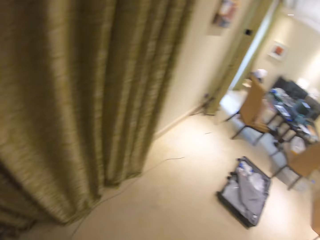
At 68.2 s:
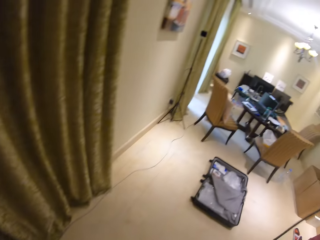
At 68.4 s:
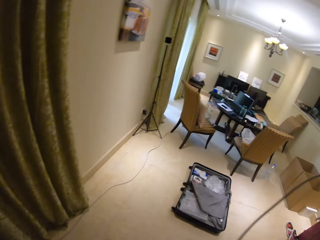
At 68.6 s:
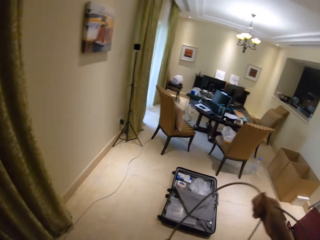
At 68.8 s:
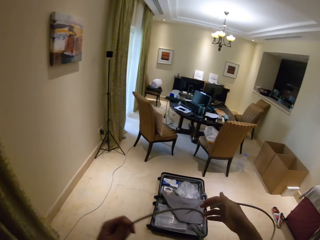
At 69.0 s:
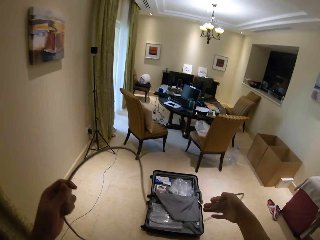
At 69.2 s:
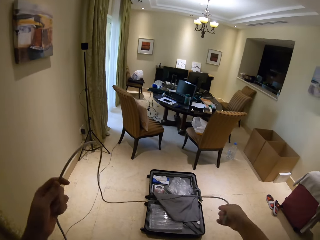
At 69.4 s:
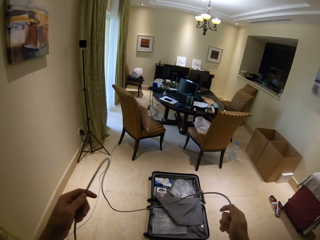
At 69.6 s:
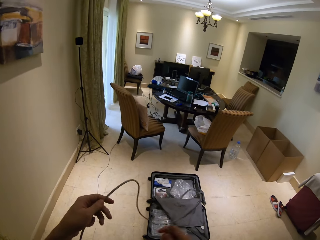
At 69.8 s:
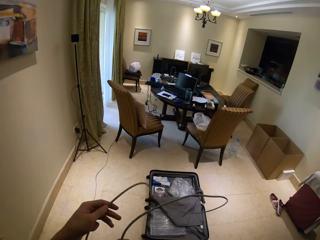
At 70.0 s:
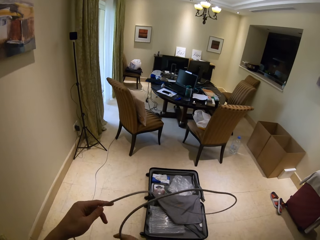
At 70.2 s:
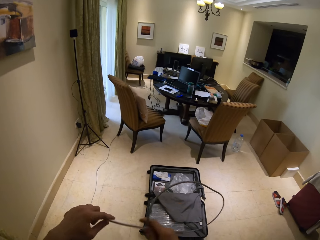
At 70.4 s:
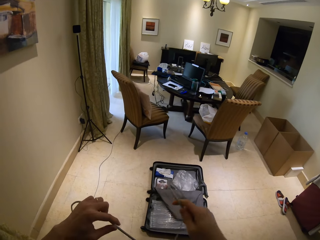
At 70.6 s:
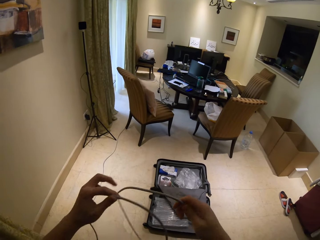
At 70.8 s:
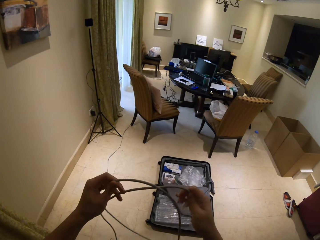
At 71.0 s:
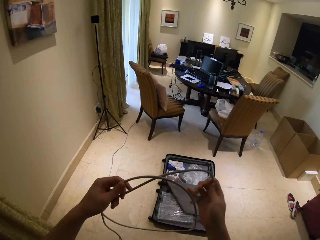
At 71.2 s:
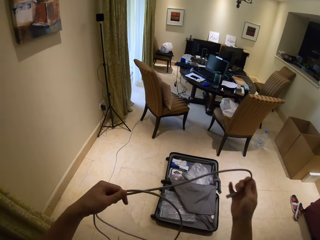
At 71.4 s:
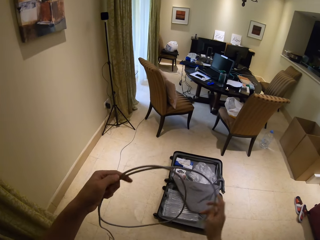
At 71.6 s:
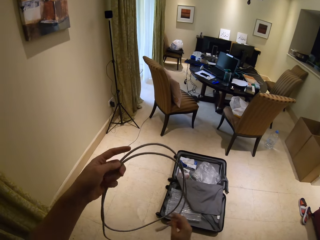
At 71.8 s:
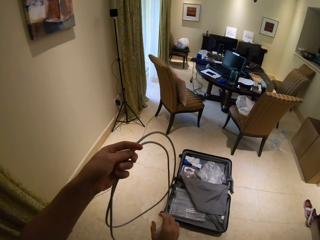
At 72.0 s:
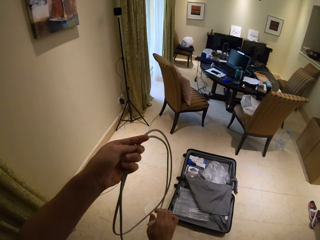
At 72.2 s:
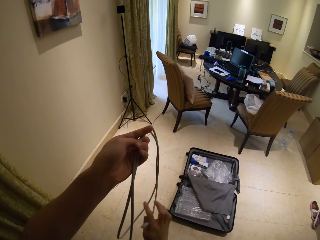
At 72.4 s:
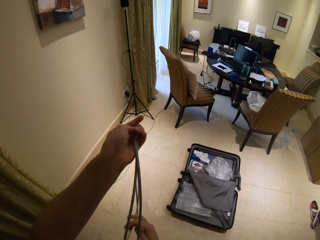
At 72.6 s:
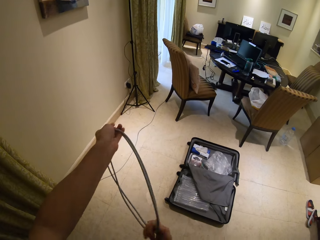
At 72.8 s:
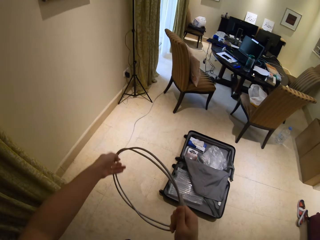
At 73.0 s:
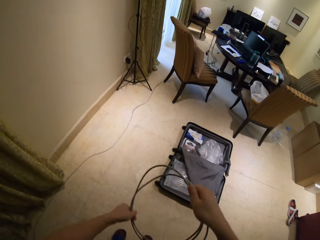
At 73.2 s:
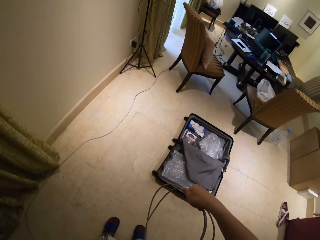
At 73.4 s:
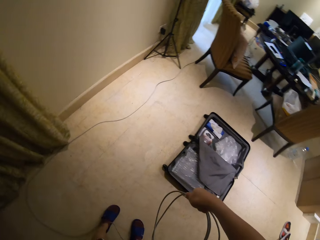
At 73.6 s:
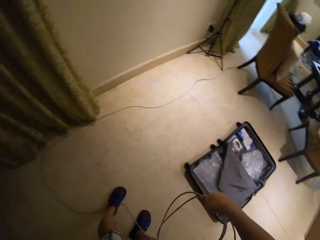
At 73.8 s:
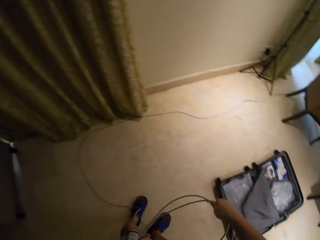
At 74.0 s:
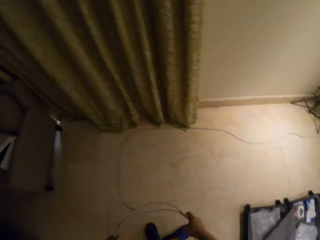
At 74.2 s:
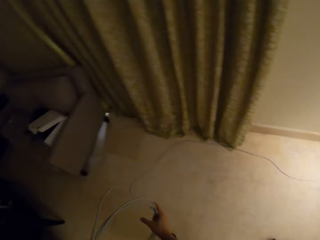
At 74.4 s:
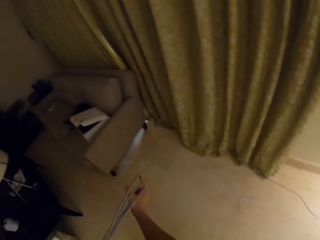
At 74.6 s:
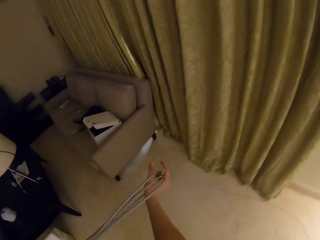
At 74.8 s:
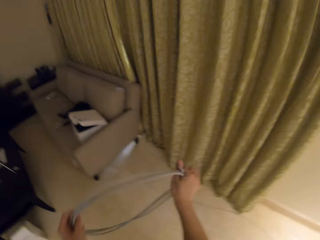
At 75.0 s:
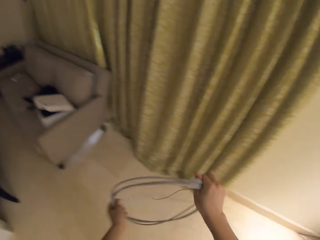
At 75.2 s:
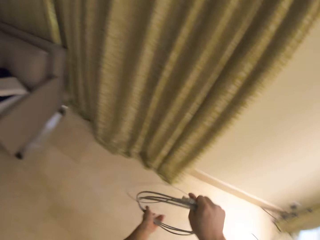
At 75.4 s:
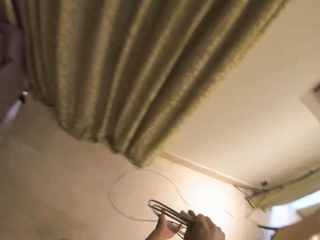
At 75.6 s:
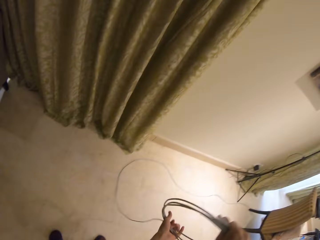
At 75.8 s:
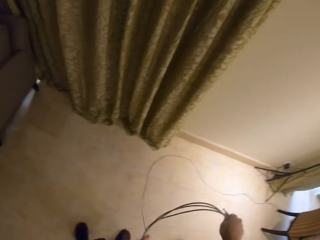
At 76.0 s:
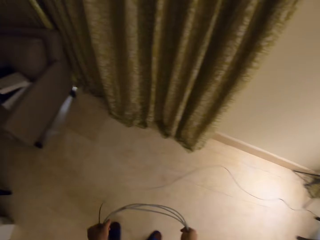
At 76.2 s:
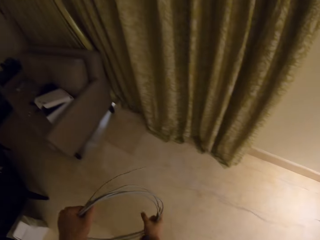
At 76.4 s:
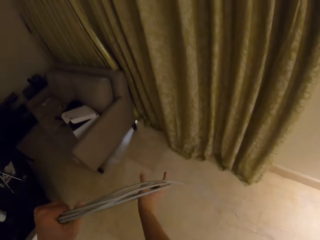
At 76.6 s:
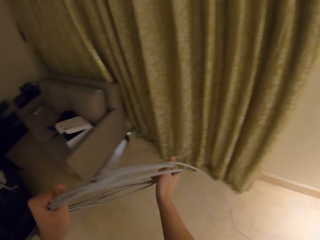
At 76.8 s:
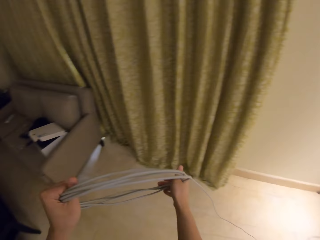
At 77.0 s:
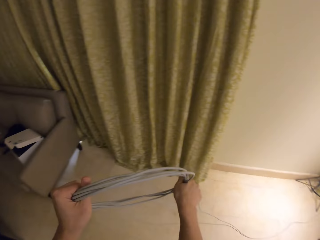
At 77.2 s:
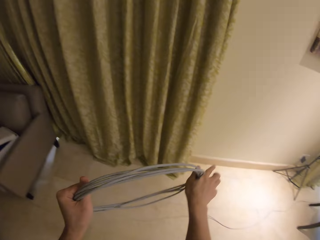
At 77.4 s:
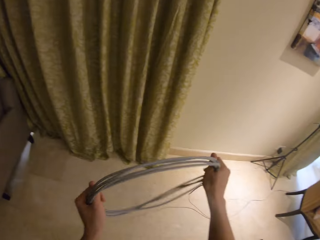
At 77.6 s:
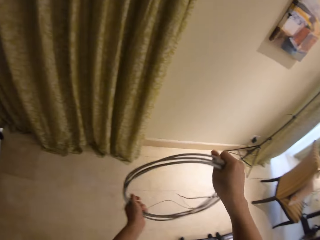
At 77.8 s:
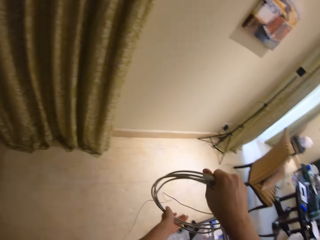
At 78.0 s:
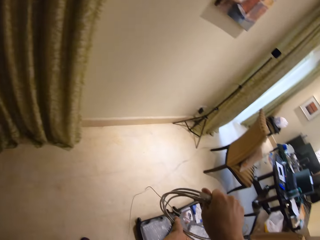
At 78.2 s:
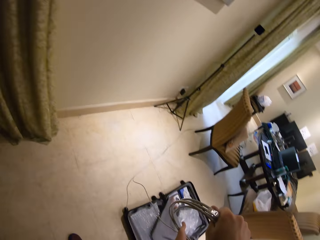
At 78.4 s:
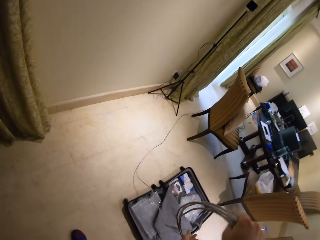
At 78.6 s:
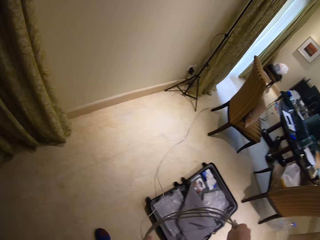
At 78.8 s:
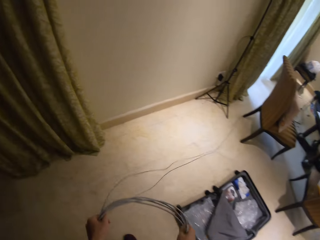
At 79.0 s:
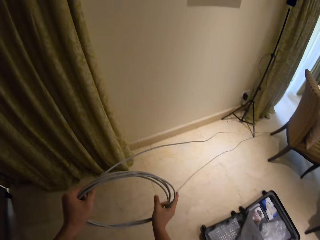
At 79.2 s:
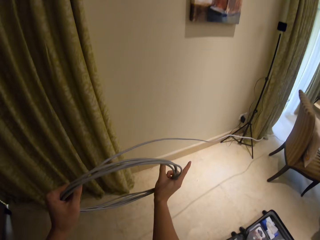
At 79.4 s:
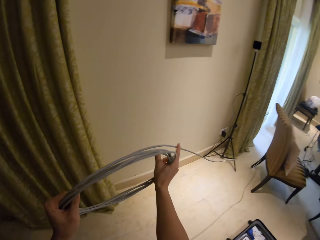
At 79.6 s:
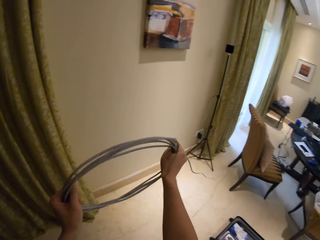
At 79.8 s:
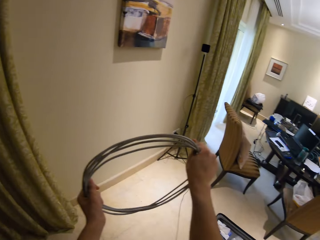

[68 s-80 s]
The camera wearer folds the electrical cable. They roll the cable together.

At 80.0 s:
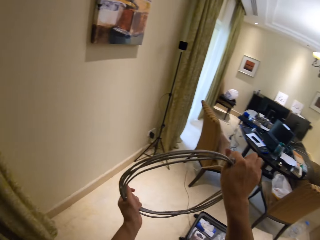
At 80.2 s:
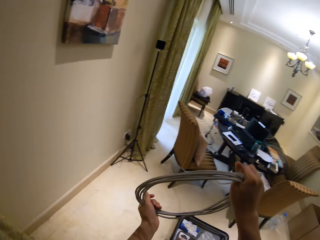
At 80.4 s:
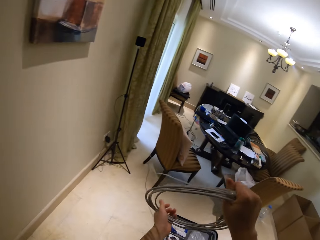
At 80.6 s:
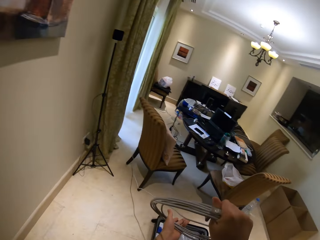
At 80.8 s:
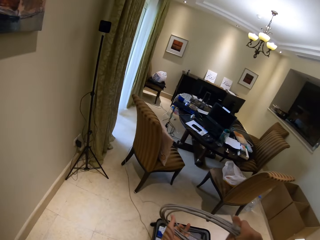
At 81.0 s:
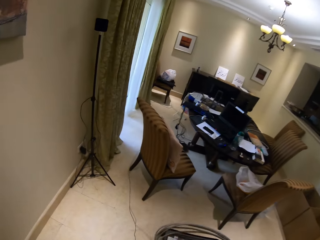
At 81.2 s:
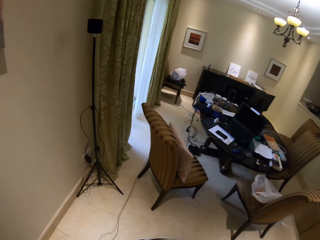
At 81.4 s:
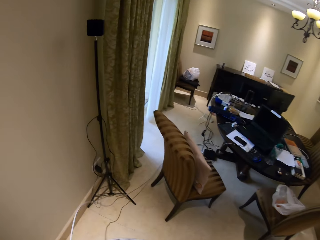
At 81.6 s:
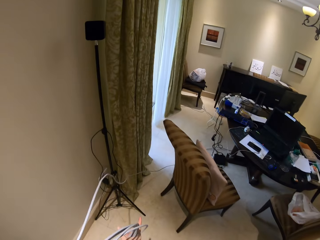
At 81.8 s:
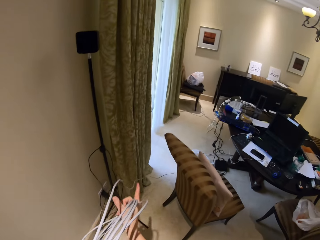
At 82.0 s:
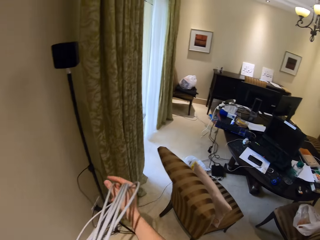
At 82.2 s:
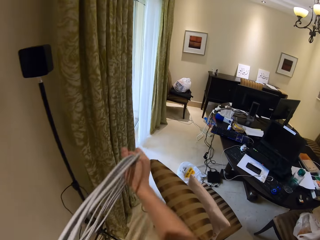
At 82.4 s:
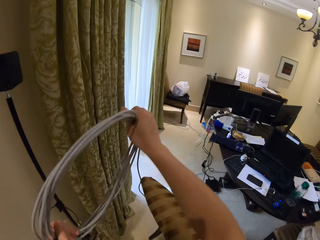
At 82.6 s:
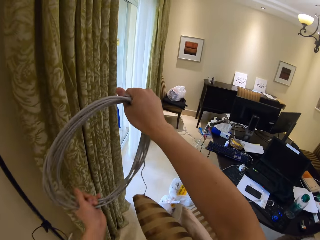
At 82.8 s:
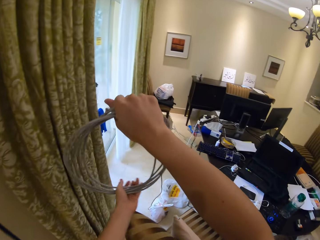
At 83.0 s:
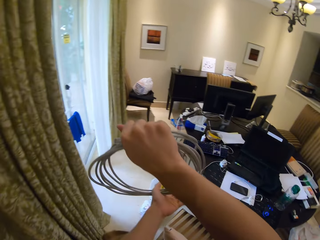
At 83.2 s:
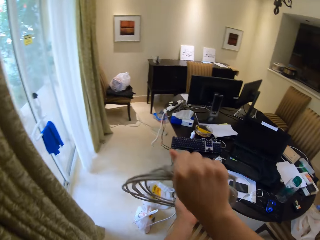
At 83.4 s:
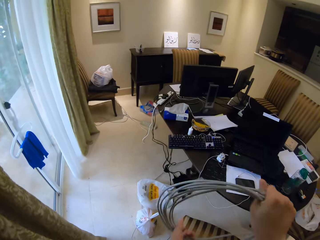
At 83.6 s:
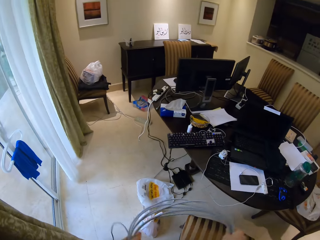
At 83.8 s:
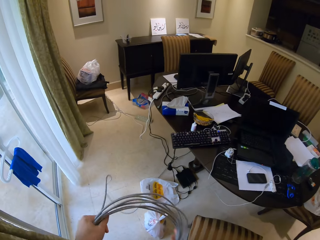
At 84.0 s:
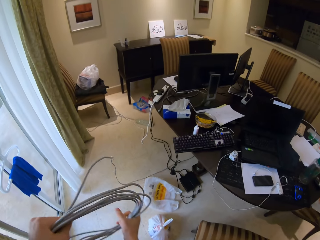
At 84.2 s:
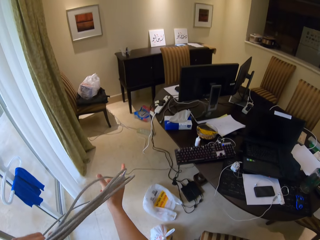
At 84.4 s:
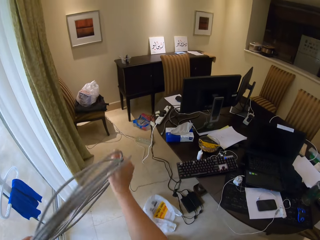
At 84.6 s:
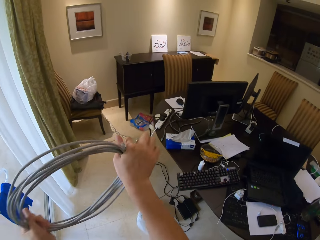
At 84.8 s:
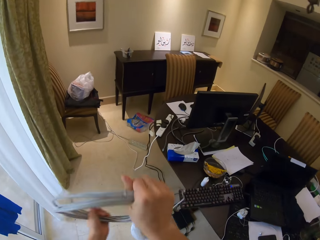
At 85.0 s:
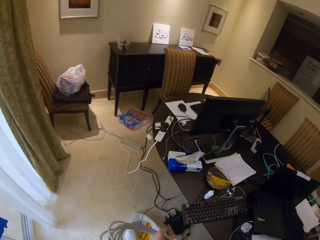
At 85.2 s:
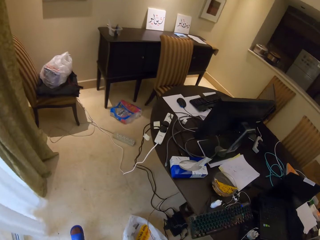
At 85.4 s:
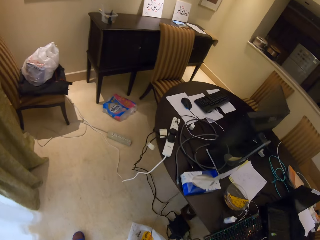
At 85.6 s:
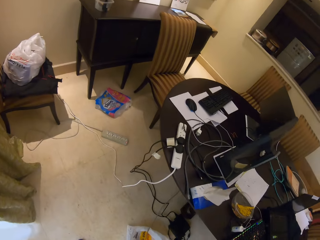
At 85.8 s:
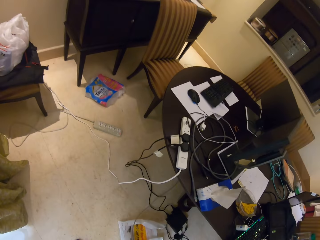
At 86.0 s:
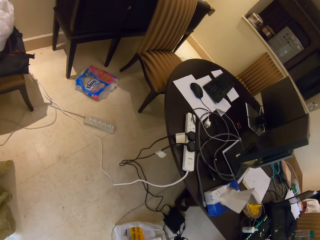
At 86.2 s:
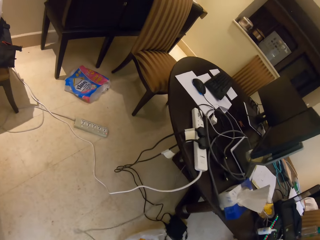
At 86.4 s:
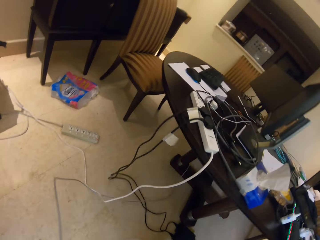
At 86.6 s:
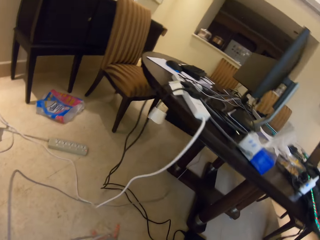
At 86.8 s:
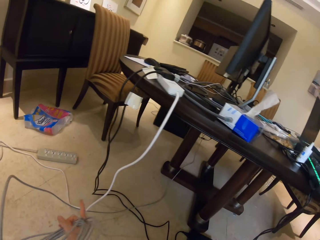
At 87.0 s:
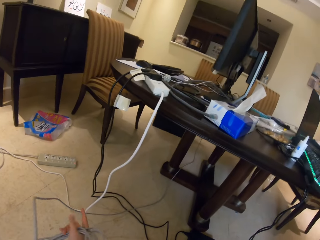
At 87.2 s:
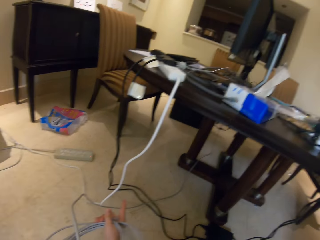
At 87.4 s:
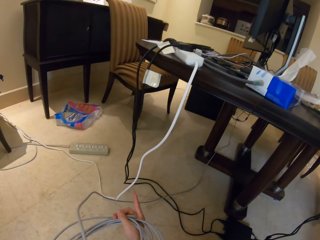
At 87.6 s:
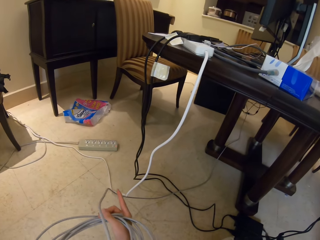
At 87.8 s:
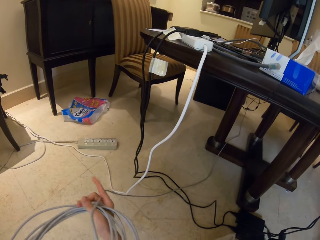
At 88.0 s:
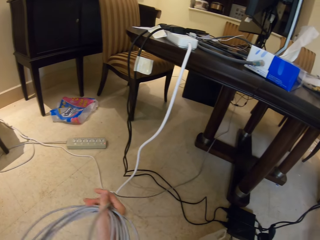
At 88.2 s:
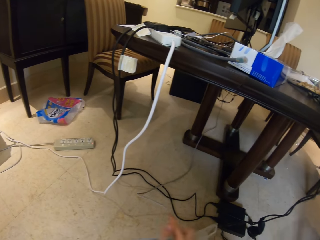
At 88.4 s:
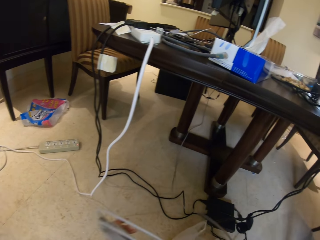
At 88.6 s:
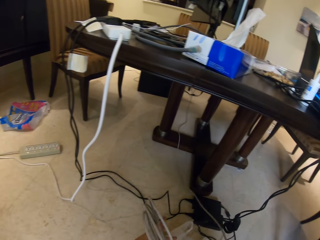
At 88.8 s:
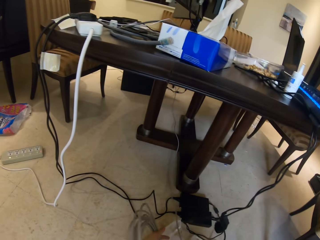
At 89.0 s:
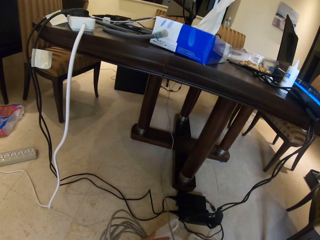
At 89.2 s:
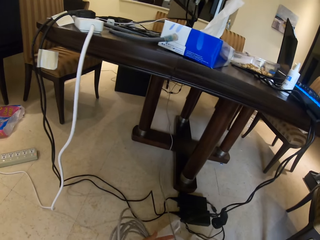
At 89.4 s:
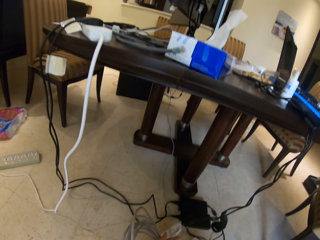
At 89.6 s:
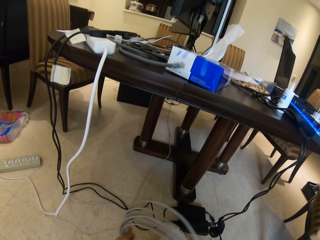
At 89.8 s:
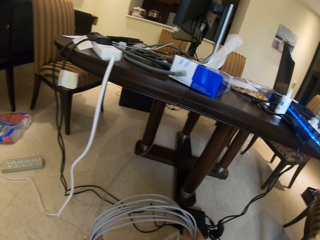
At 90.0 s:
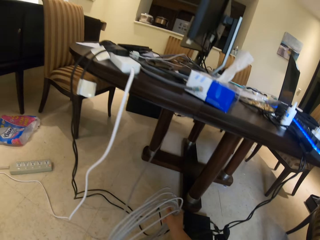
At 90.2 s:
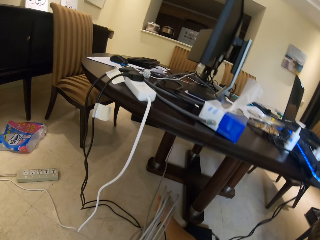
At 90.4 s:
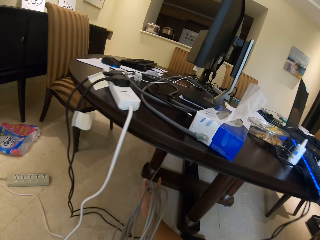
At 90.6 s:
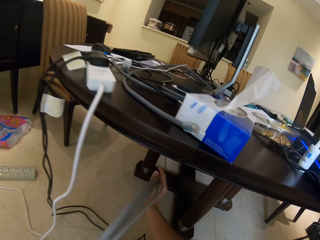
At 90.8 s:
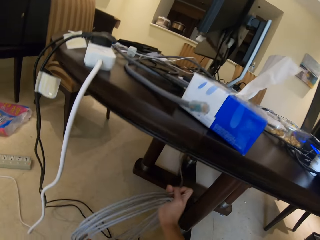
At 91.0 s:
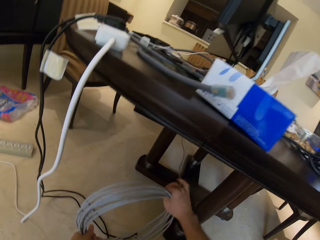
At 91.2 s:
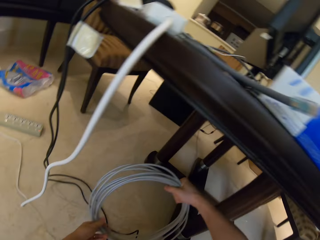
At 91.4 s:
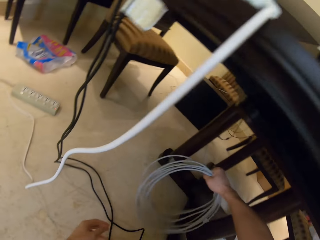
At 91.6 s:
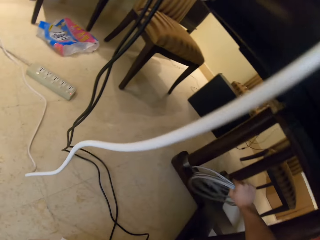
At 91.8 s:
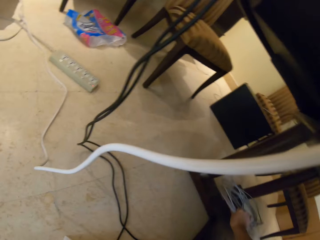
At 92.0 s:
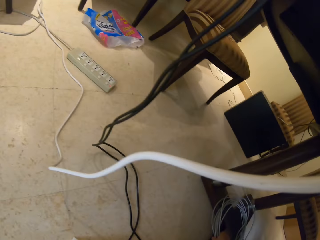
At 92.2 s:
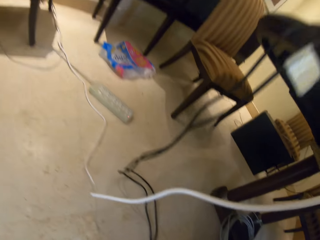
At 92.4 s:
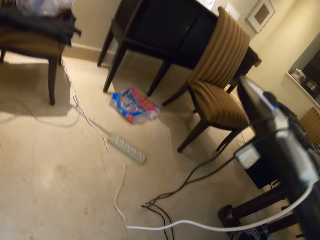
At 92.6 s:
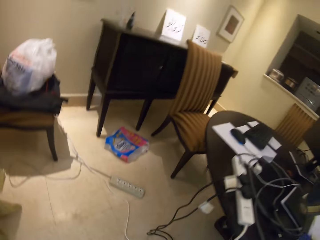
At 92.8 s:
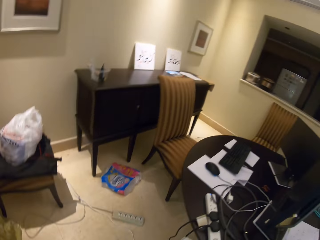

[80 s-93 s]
The camera wearer passes the electrical cable under the table.
